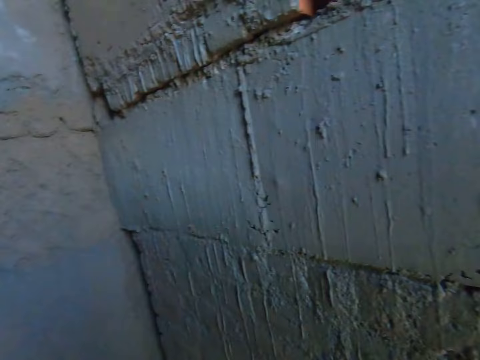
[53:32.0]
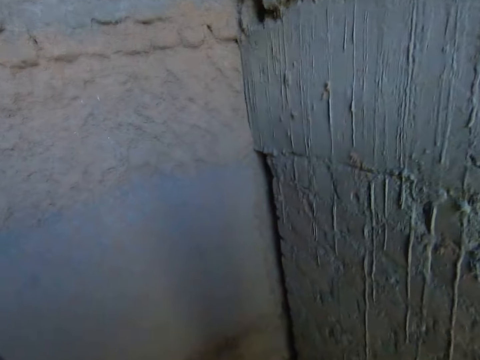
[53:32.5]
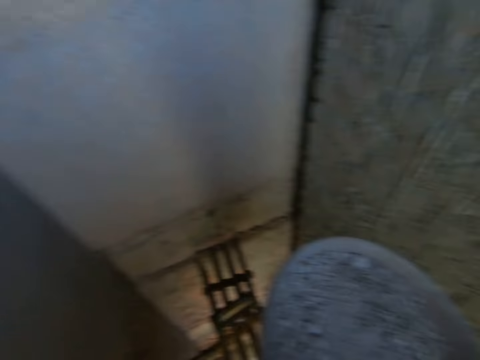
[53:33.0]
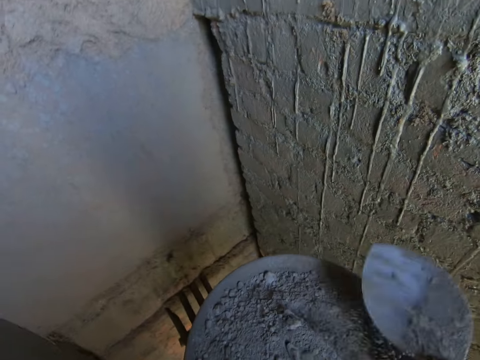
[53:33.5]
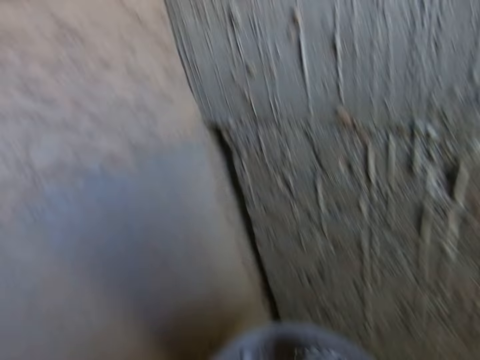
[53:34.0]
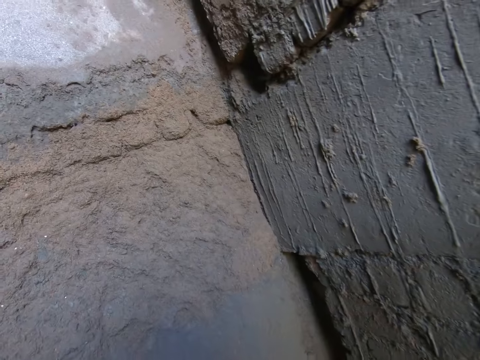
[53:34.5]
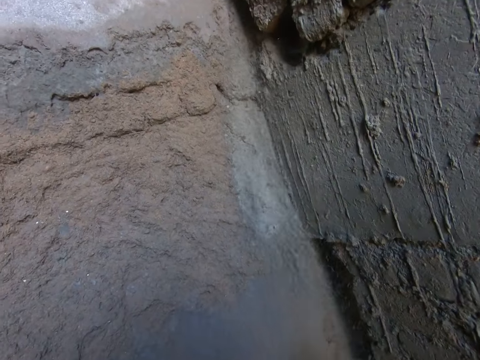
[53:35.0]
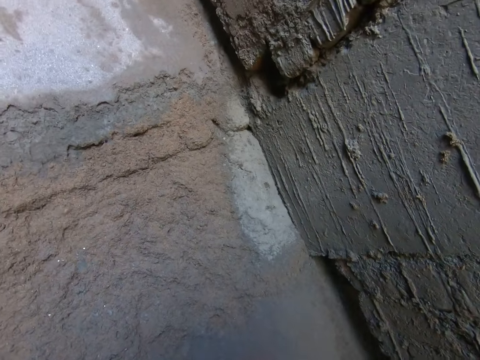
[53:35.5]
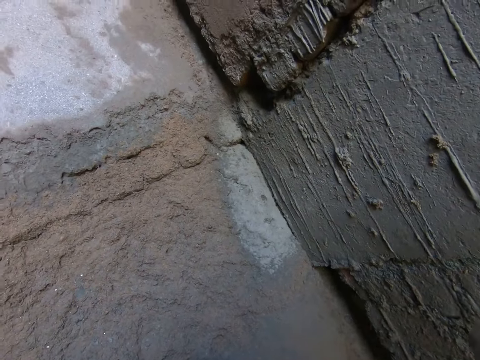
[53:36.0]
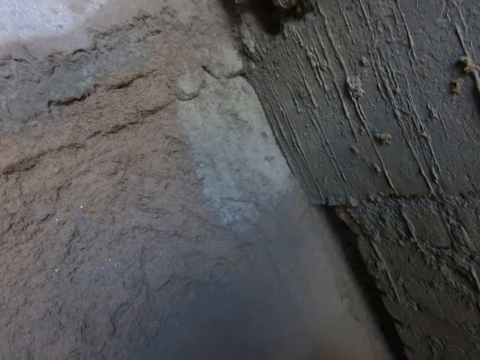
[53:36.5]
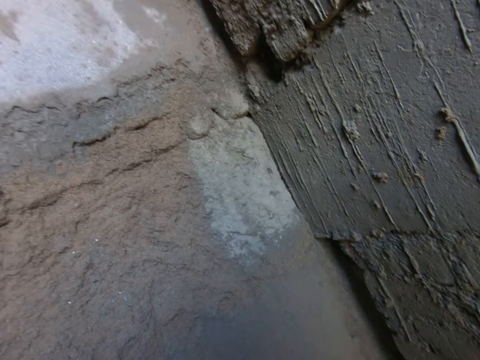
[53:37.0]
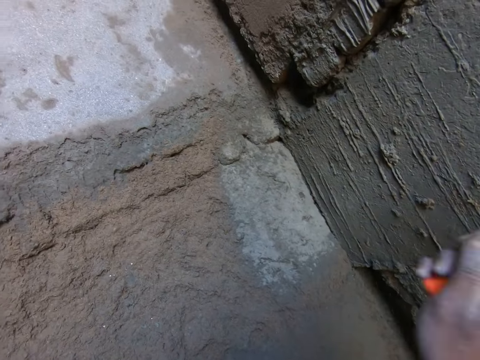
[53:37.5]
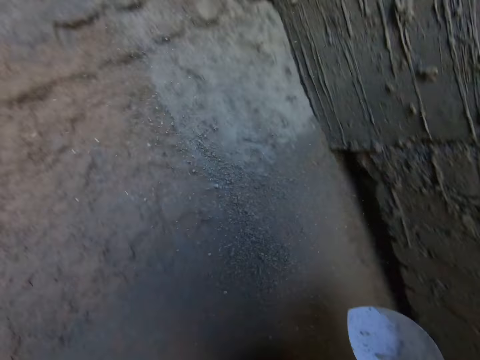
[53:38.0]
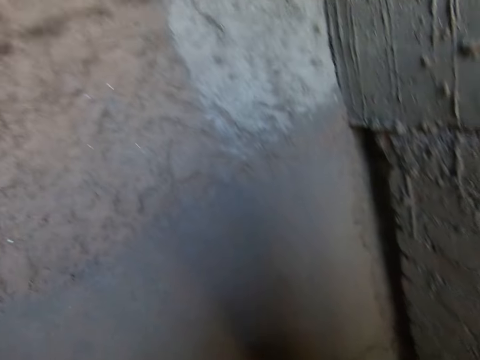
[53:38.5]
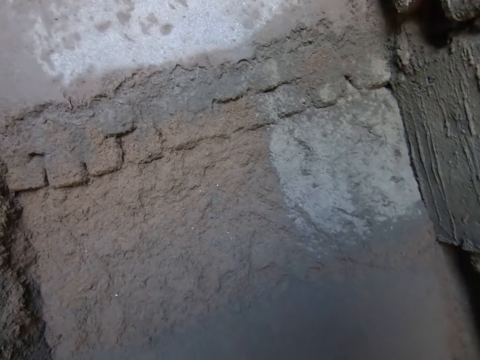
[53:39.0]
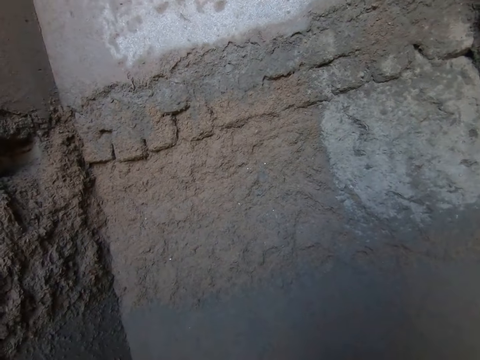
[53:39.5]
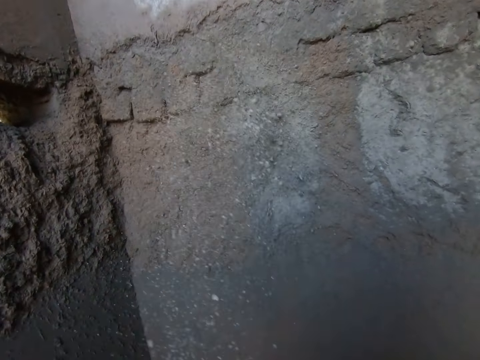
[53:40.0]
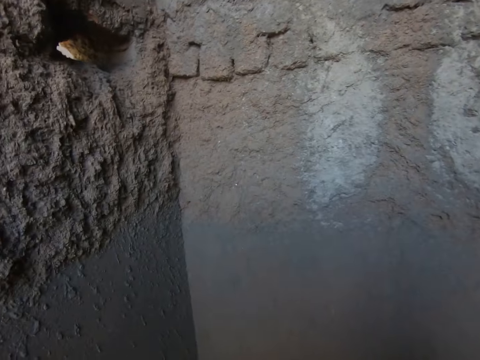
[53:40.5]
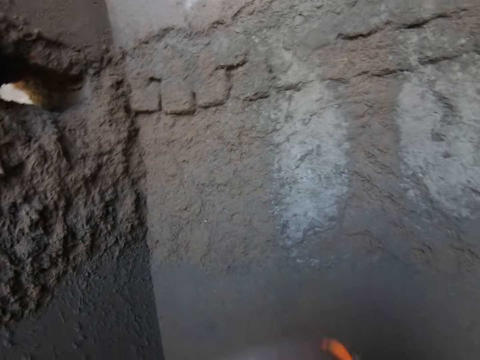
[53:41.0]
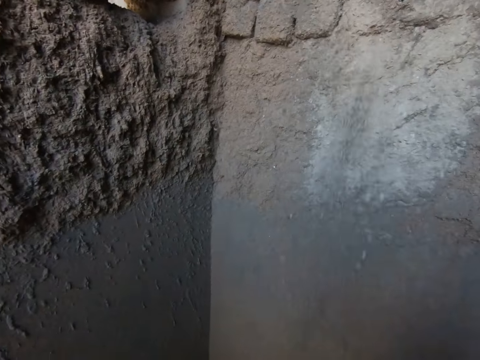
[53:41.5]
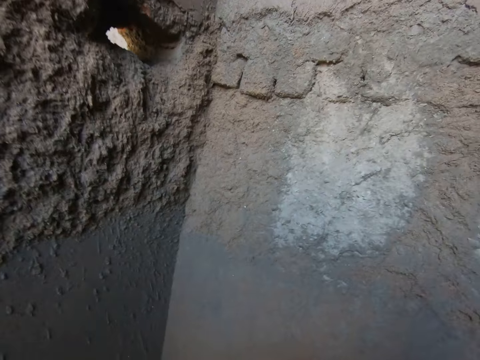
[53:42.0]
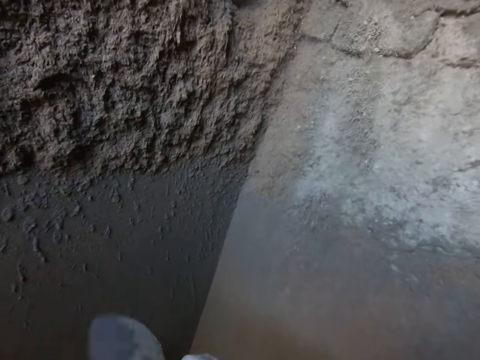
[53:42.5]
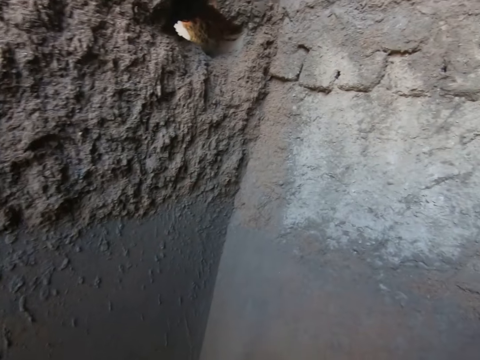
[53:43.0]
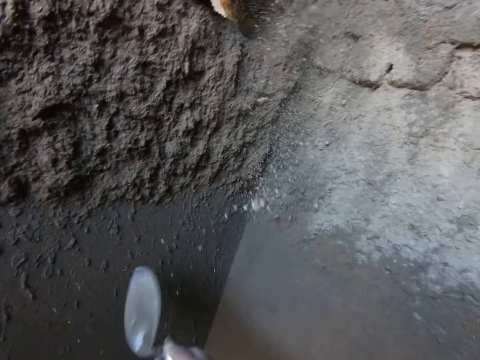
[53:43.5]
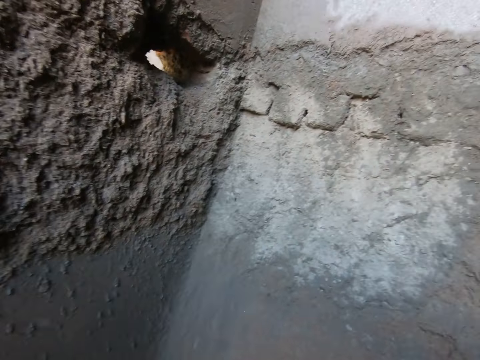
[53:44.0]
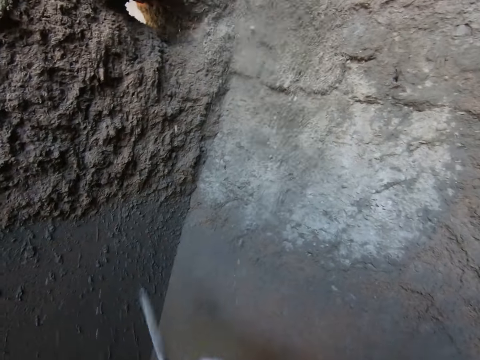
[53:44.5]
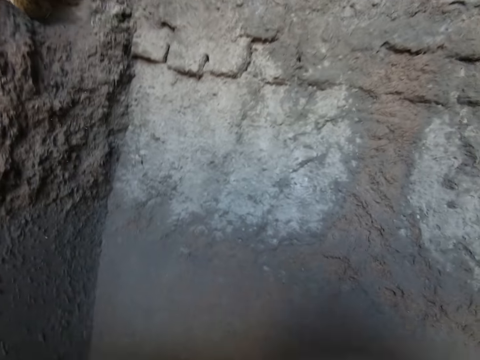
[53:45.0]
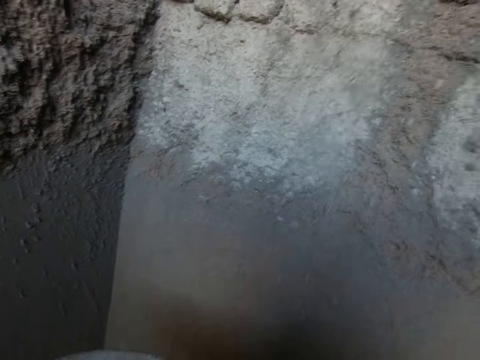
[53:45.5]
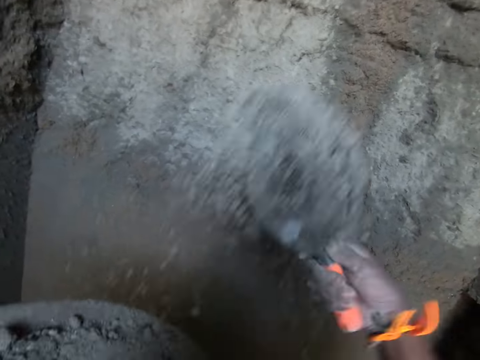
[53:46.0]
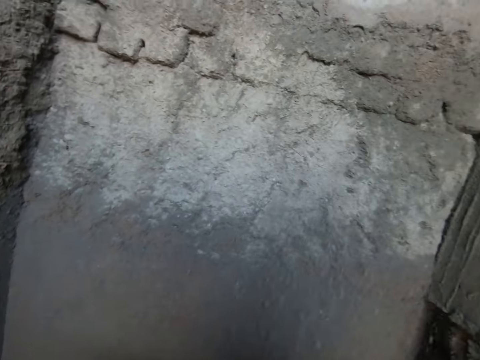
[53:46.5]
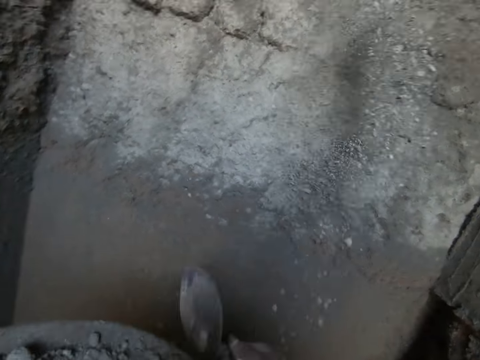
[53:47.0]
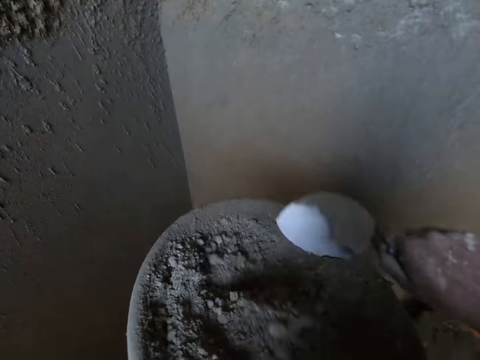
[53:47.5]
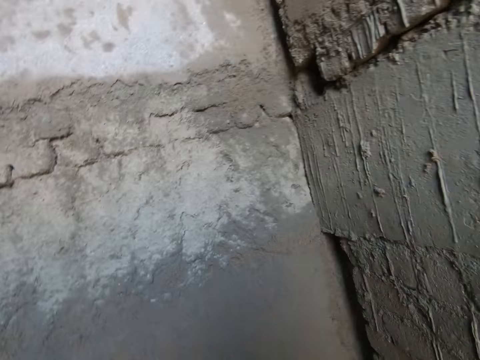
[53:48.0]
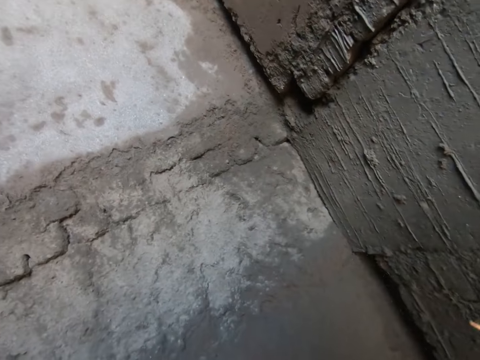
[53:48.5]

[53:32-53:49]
The camera wearer interacts with the woman and the man. He moves. He fetches cement or cement mixture with the trowel in his right hand from the pan in his left hand. He throws the cement on the trowel in his right hand on the wall. He scoops the cement mixture. He throws the cement mixture on the wall. He scoops the cement mixture. He throws the cement mixture on the wall. He scoops the cement mixture. He throws the cement mixture on the wall. He scoops the cement mixture. He throws the cement mixture on the wall. He scoops the cement mixture. He throws the cement mixture on the wall. He scoops the cement mixture. He throws the cement mixture on the wall. He scoops the cement mixture. He throws the cement mixture on the wall. He scoops the cement mixture.

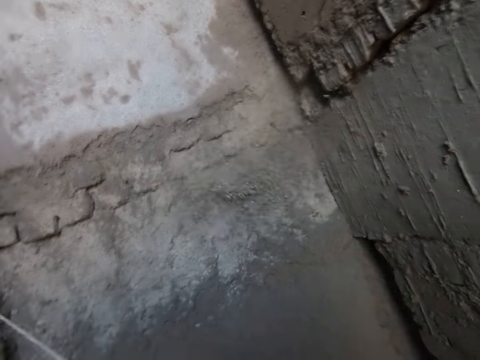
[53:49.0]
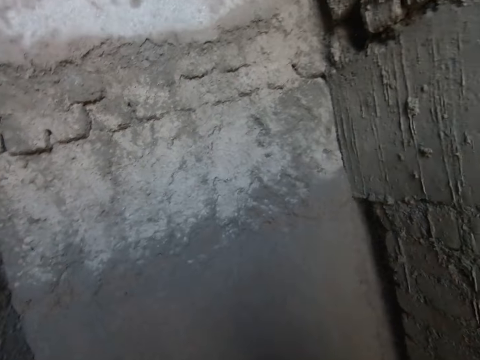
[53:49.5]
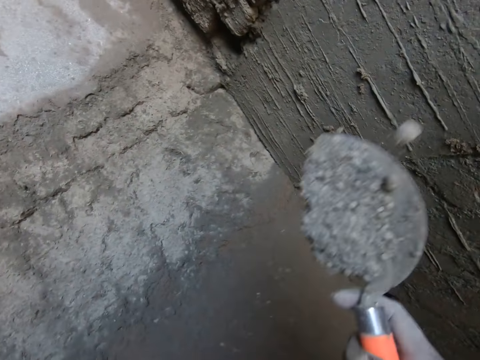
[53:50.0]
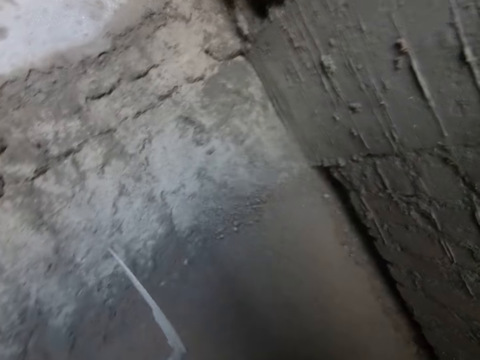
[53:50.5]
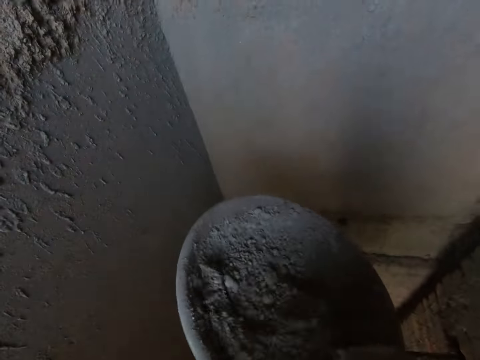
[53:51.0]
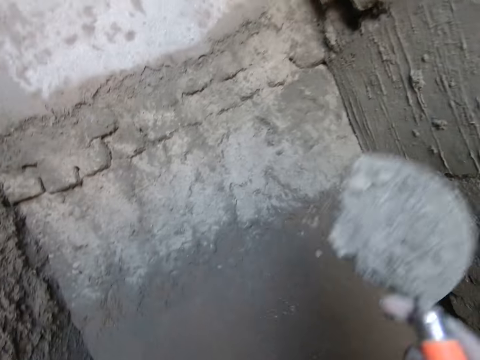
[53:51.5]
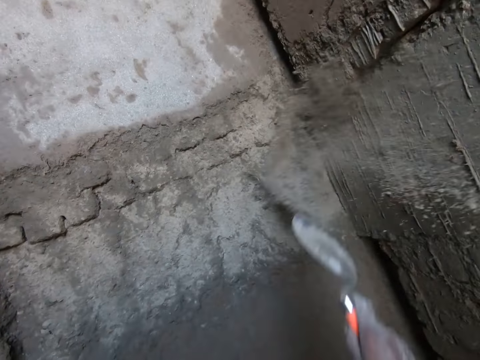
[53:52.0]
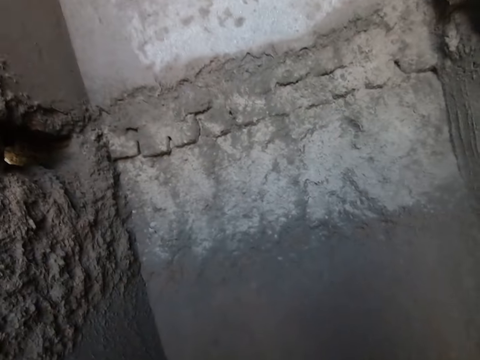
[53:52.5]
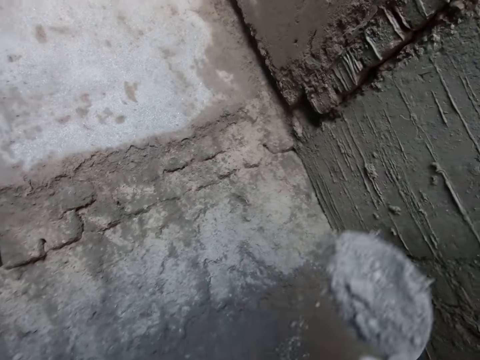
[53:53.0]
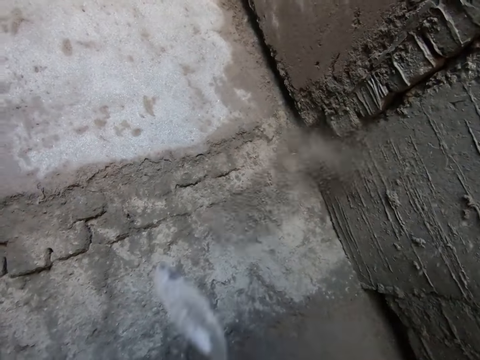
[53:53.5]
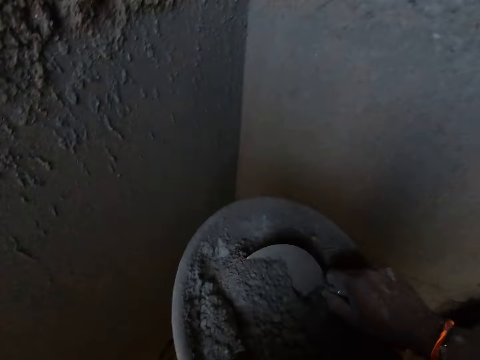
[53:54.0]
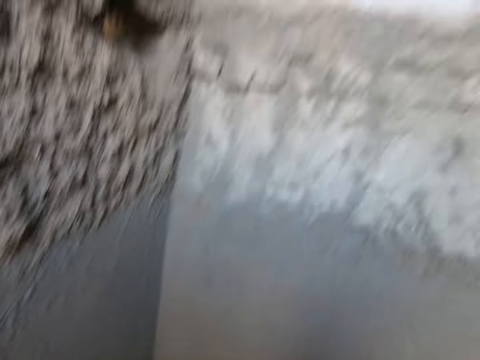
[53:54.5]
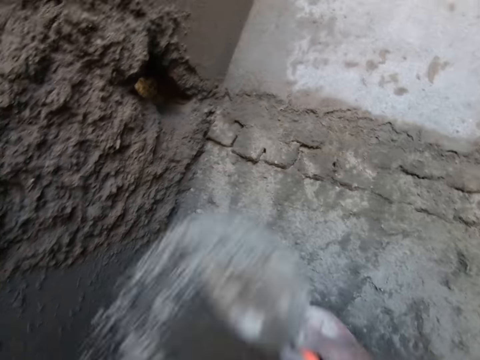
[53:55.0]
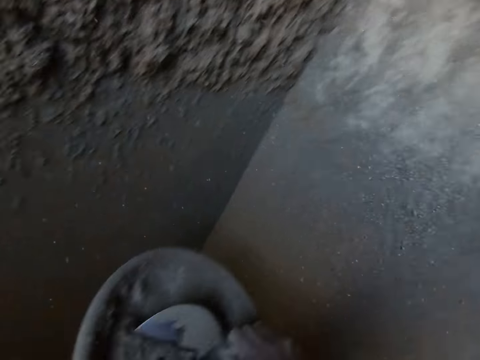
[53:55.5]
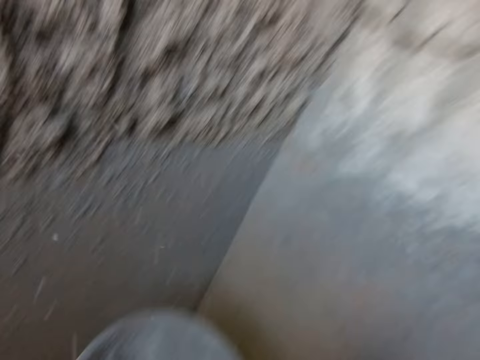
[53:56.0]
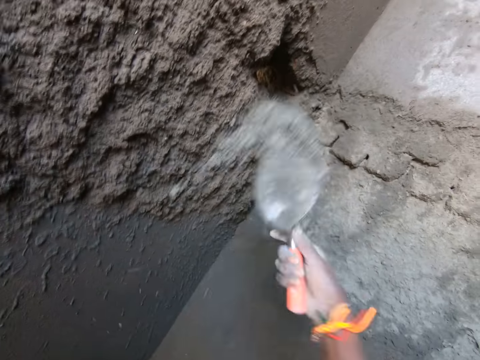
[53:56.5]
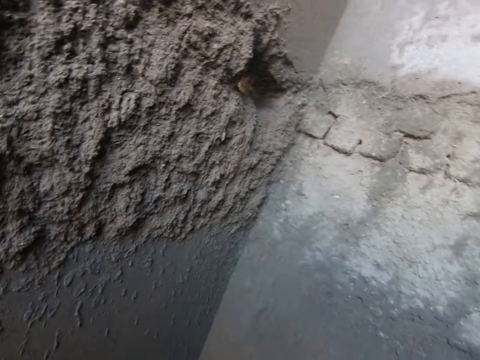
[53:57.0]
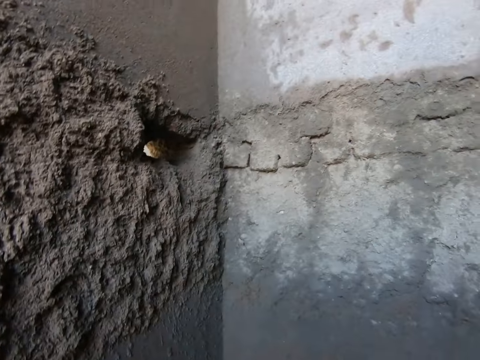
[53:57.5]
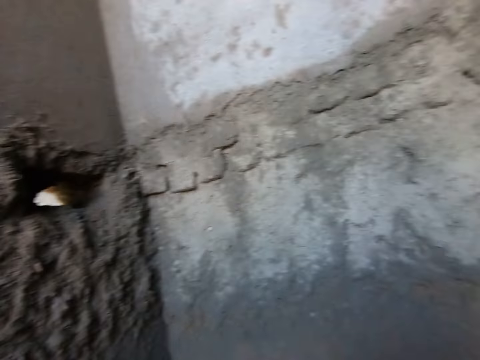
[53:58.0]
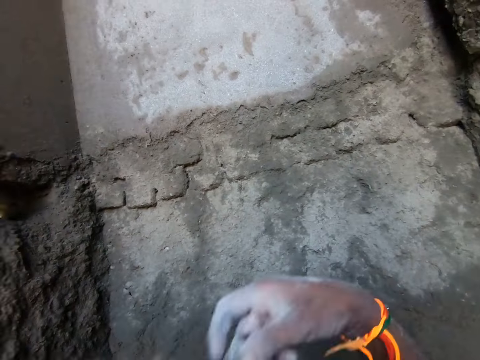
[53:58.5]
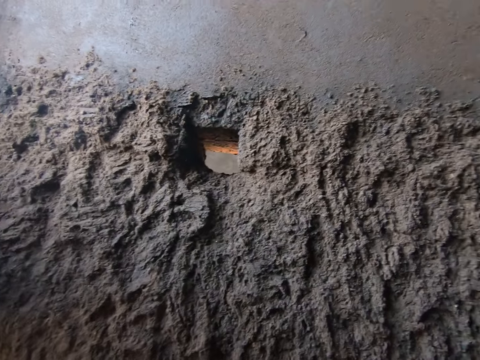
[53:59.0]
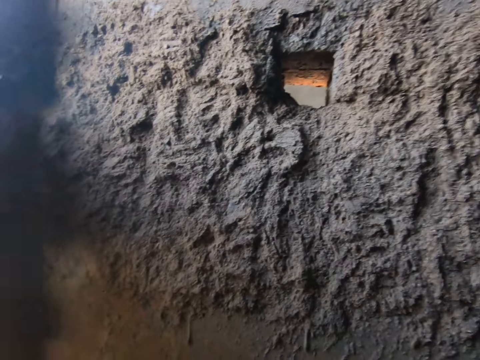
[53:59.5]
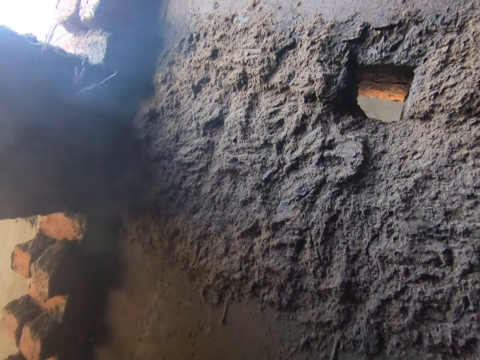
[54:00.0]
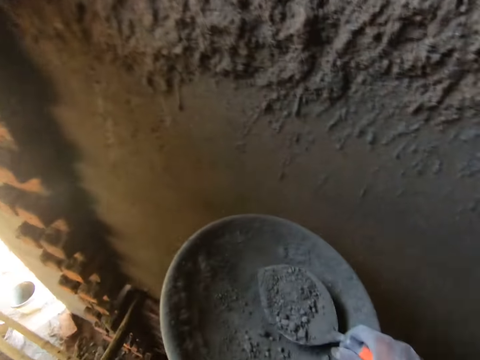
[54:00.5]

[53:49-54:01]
The camera wearer throws the cement mixture on the wall. They scoop the cement mixture. They throw the cement mixture on the wall. They scoop the cement mixture. They throw the cement mixture on the wall. They scoop the cement mixture. They throw the cement mixture on the wall. They scoop the cement mixture. They throw the cement mixture on the wall. They scoop the cement mixture. They throw the cement mixture on the wall. They scoop the cement mixture. They throw the cement mixture on the wall. They scoop the cement mixture.
